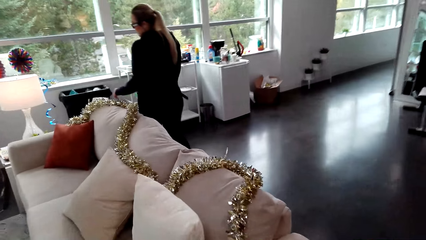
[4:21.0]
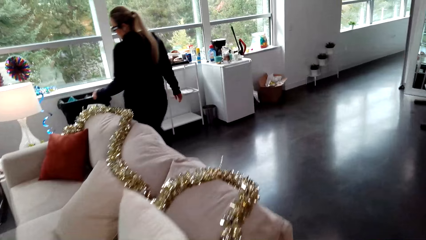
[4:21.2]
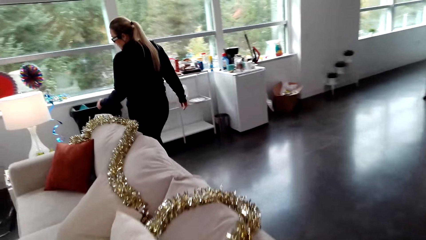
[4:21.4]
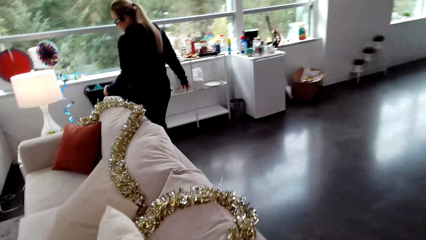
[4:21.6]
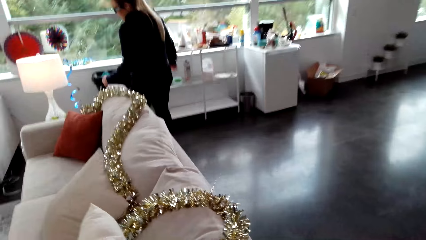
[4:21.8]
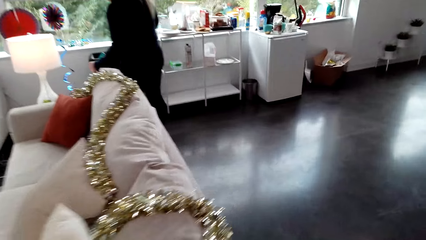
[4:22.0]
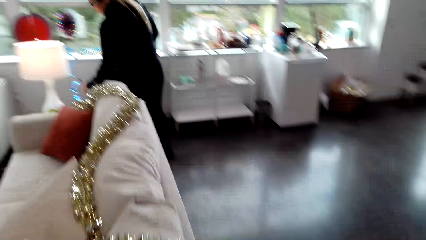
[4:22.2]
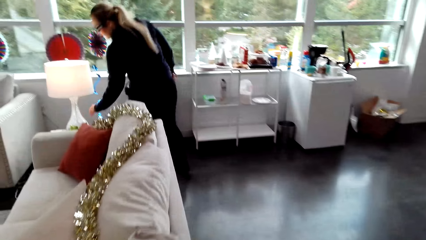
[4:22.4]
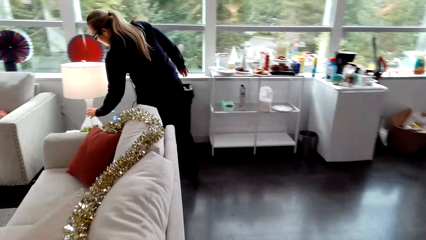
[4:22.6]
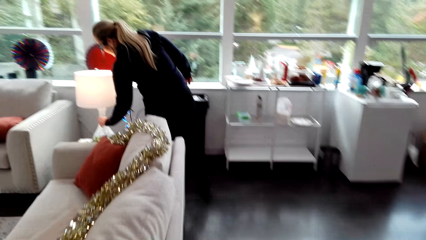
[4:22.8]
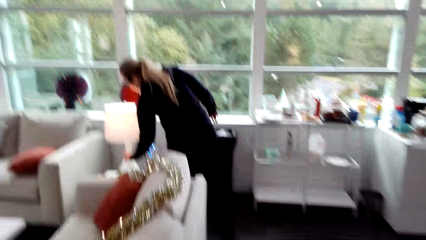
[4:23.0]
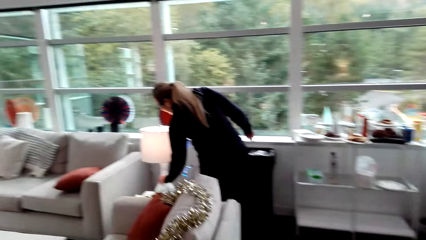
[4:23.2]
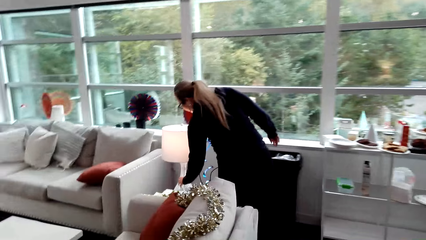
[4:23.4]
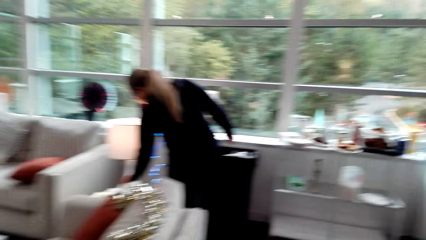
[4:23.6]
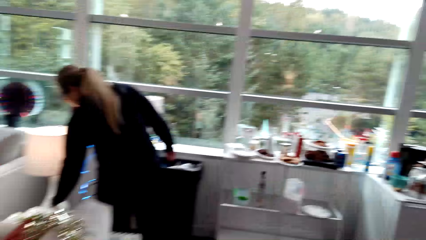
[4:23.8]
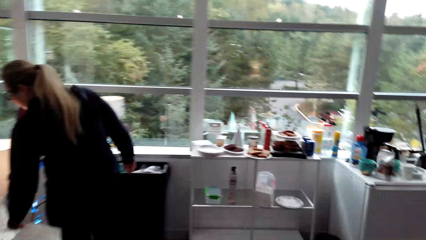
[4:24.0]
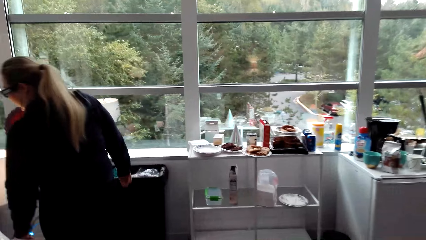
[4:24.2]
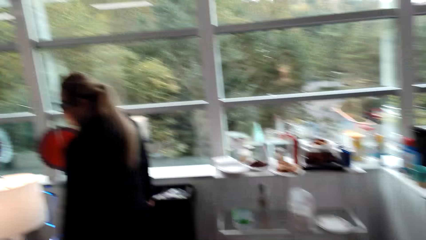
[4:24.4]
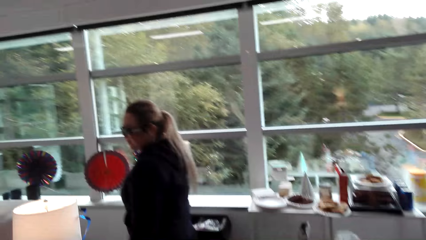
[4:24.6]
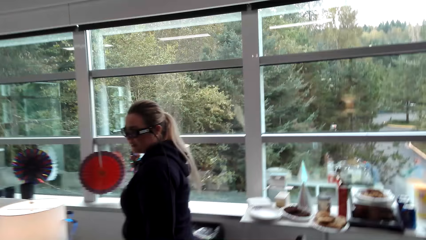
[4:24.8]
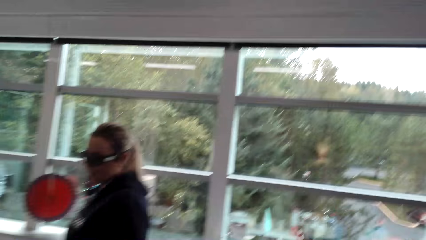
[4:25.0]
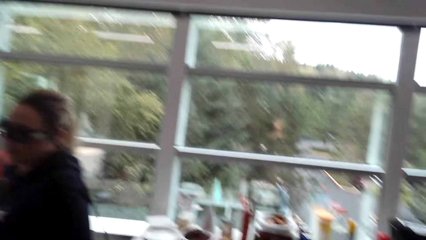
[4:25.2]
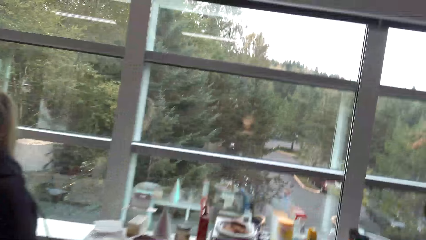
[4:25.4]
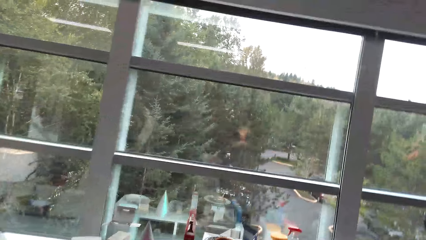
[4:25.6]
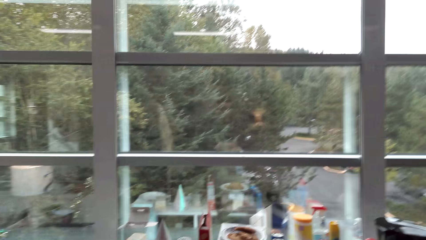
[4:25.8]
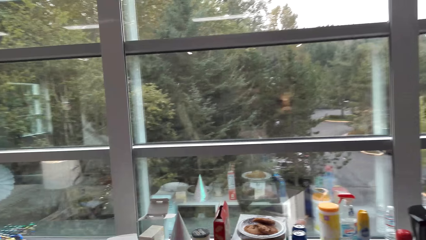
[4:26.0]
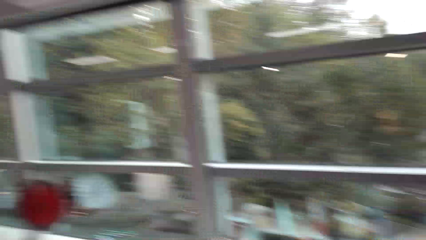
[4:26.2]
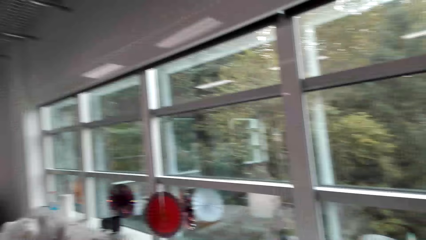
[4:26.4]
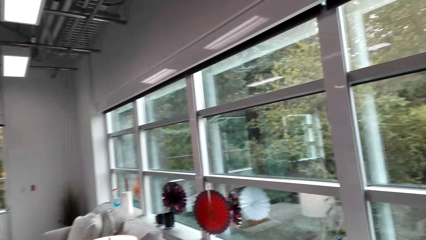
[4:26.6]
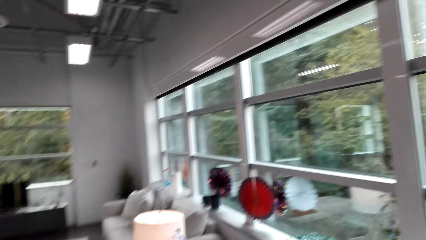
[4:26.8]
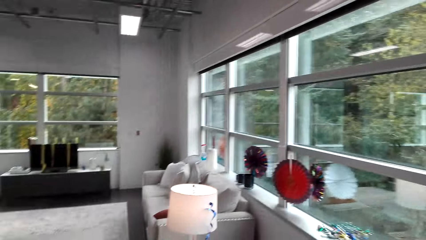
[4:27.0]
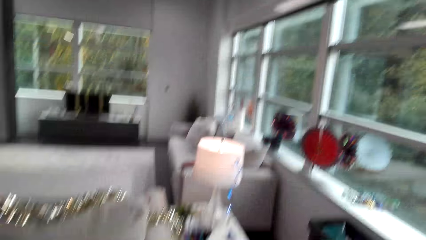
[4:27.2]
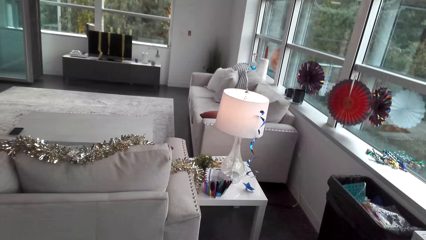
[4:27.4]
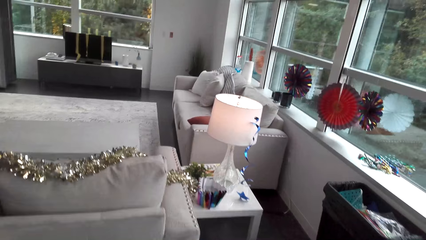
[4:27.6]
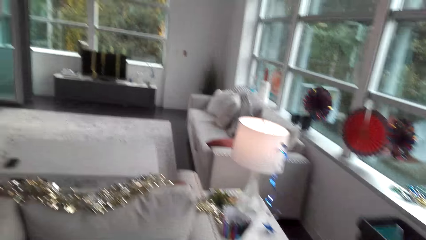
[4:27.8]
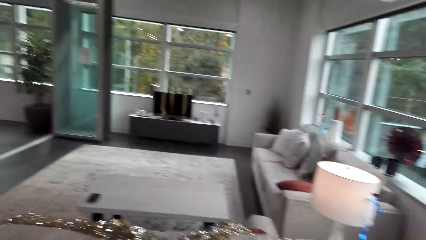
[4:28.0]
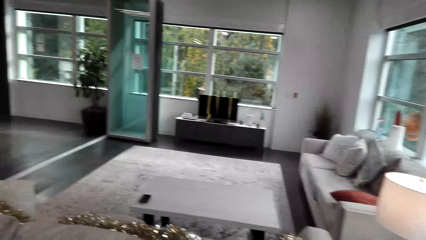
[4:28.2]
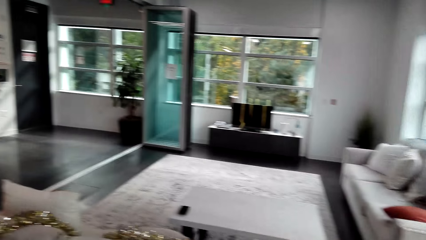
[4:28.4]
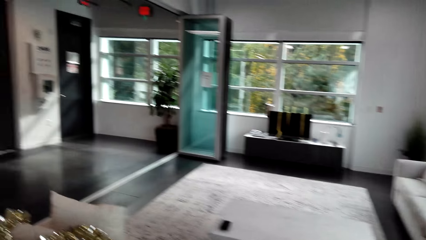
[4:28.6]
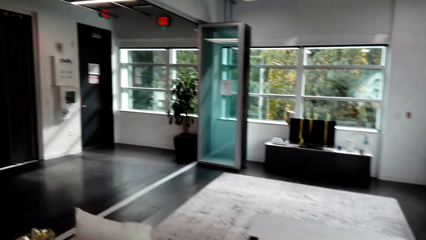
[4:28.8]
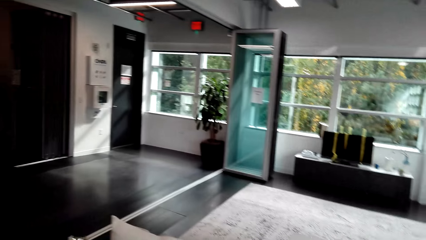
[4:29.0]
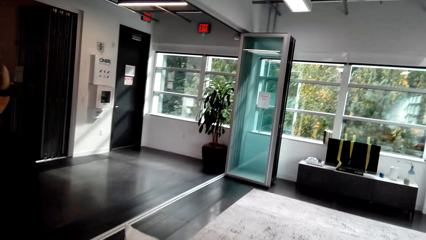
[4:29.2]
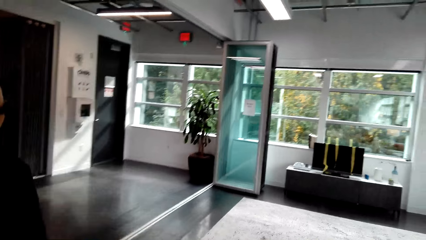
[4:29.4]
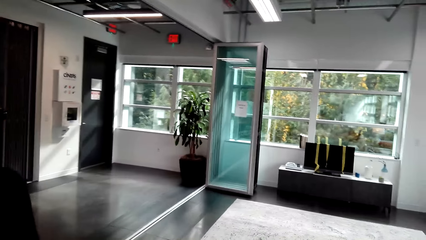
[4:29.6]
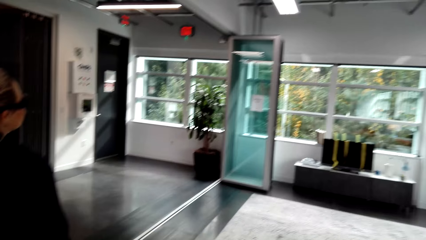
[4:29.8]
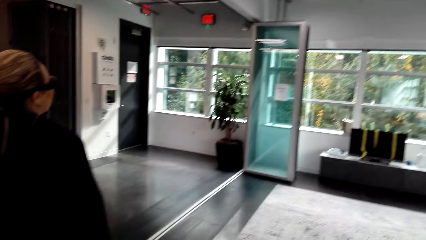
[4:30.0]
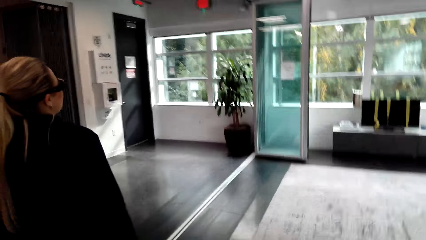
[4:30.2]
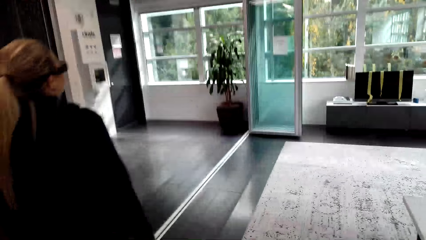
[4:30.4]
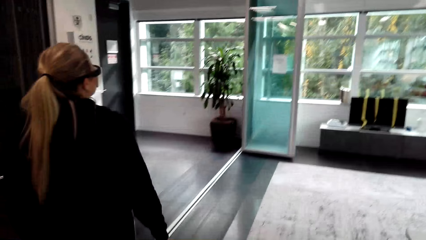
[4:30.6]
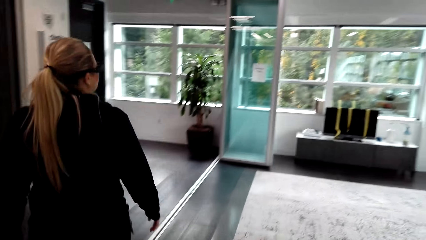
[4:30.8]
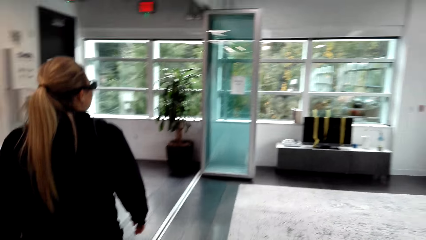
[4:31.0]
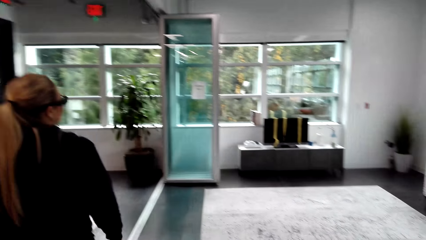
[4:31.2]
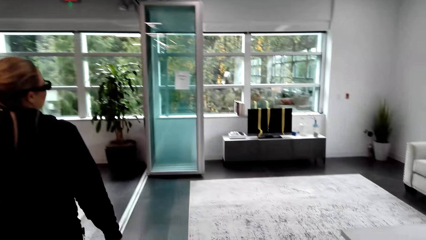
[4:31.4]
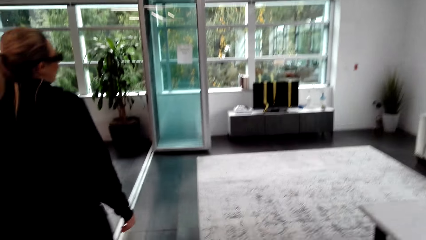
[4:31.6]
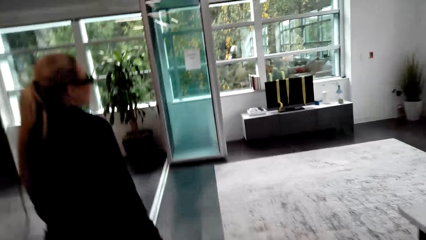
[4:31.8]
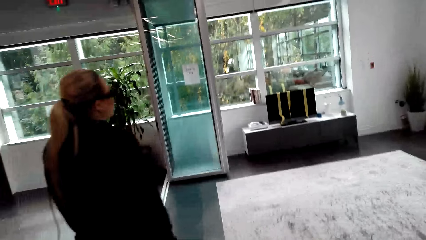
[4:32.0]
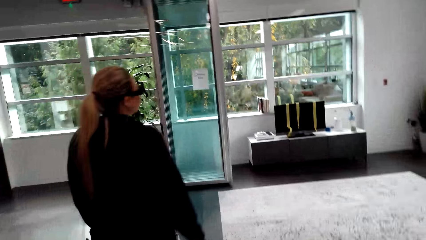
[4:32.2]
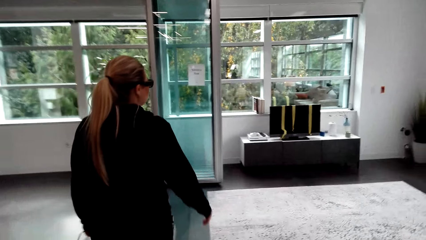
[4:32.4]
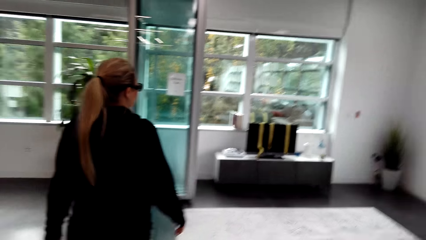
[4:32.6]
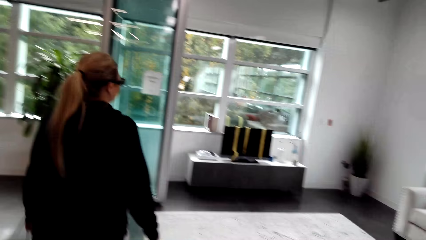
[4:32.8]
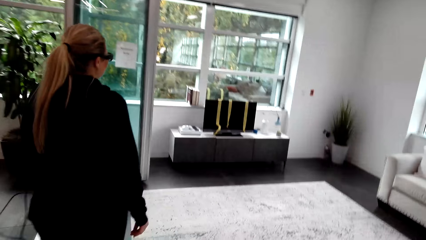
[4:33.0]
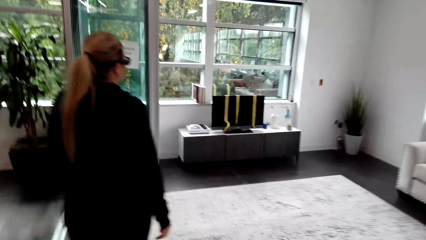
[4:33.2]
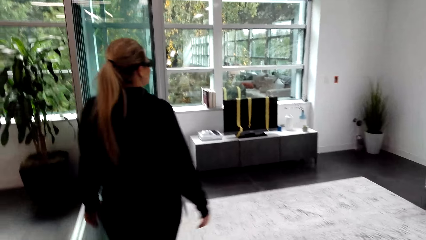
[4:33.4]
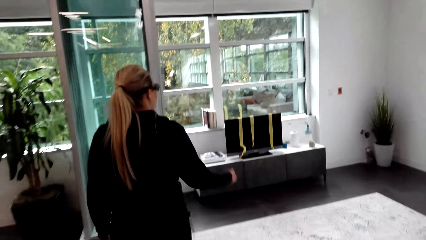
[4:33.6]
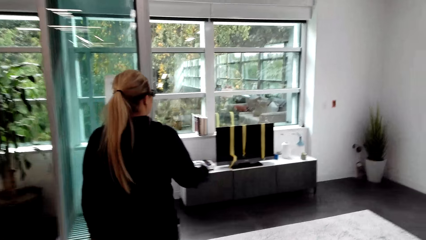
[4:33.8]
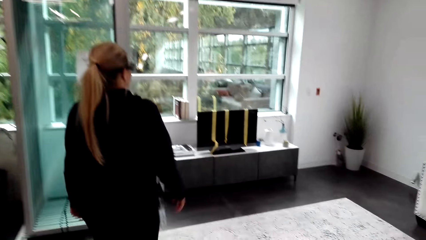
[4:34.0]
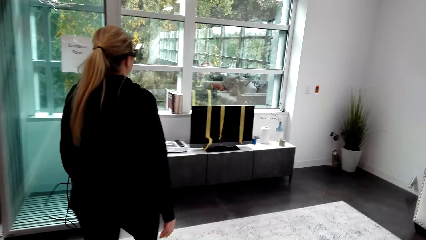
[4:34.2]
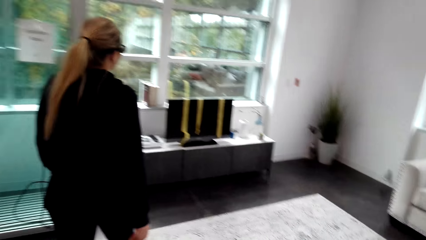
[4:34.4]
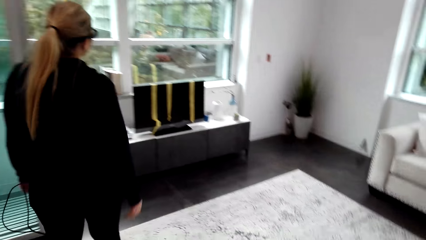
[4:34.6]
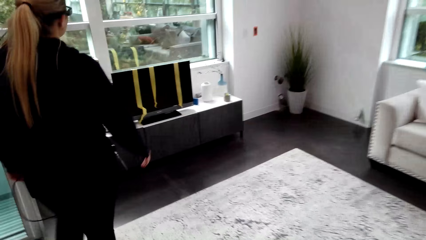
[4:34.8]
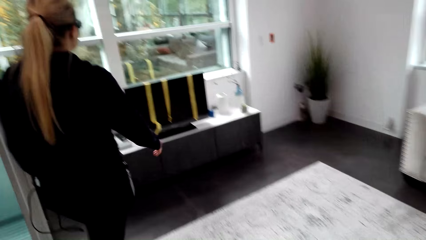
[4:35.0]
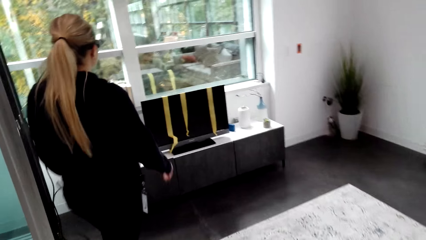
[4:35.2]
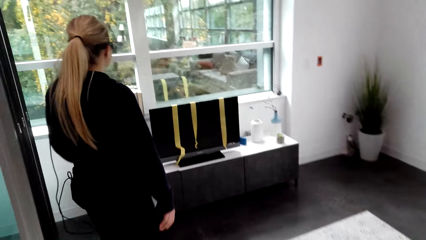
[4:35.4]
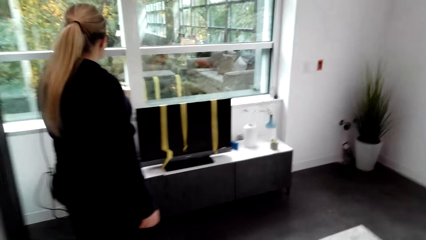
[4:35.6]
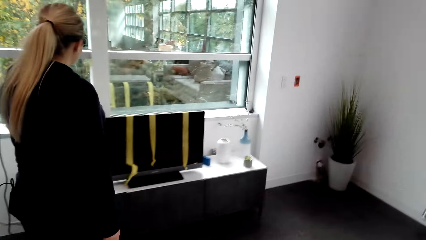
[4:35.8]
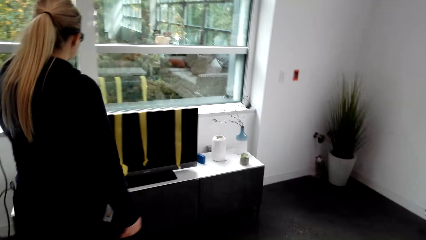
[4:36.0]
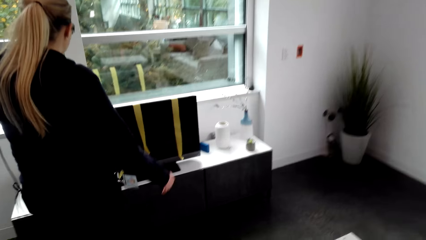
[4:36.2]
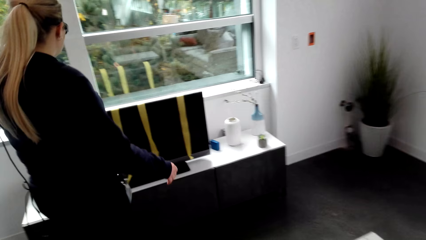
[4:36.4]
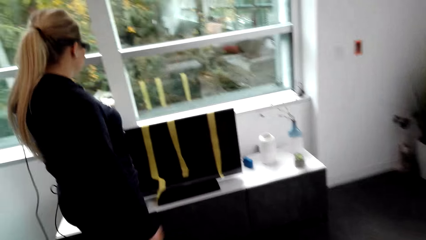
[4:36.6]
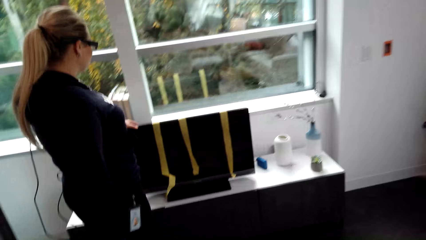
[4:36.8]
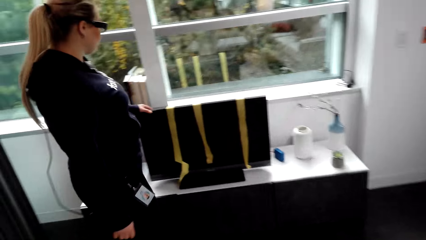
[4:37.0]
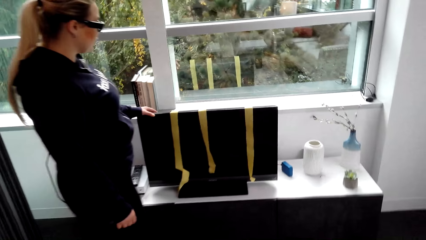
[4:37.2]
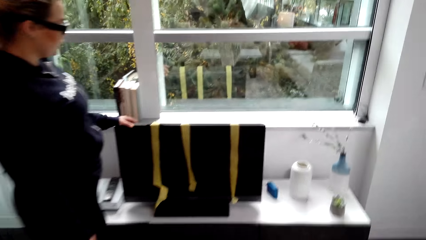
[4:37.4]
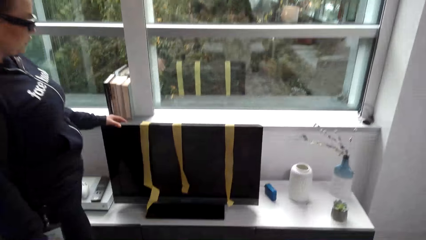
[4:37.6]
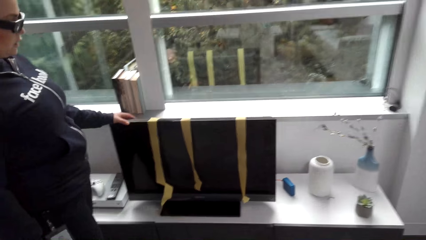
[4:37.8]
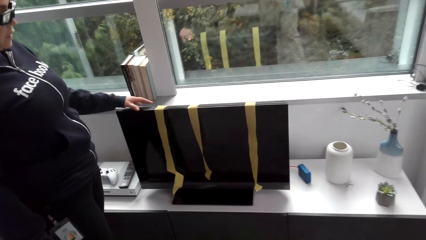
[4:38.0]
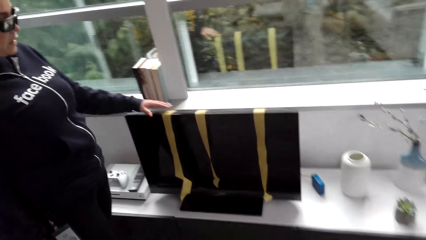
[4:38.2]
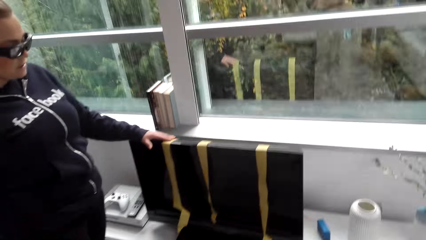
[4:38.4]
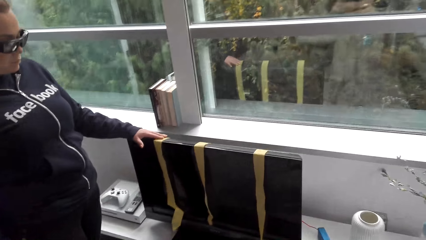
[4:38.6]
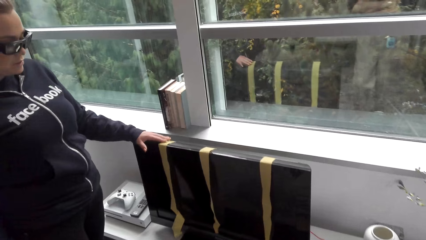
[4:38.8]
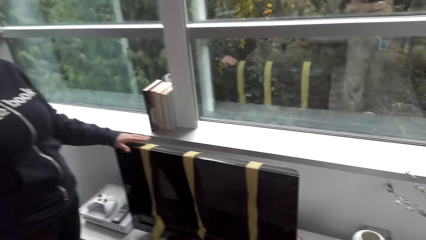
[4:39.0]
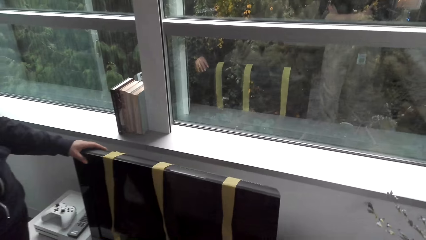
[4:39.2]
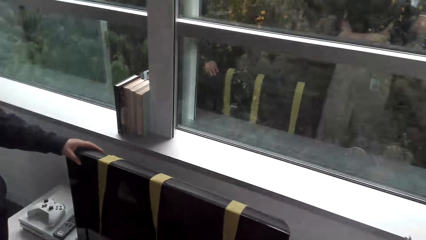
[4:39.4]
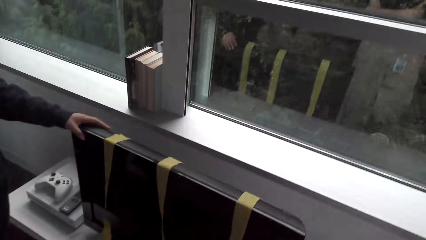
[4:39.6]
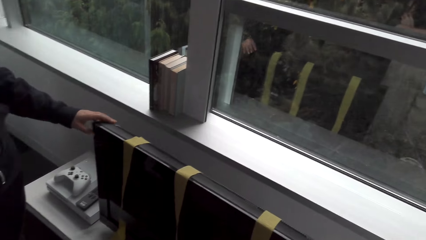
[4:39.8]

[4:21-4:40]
A person touches the lamp stand. The person touches the TV.
